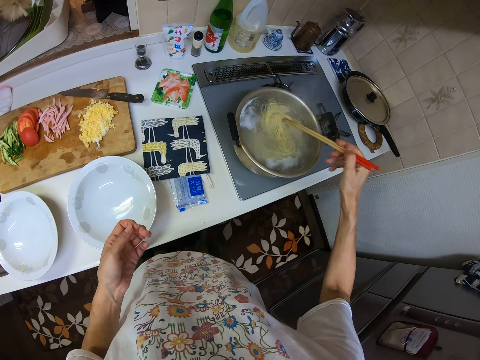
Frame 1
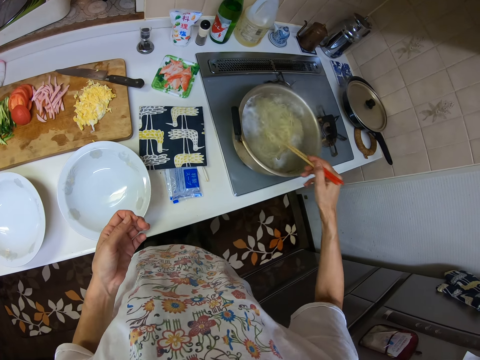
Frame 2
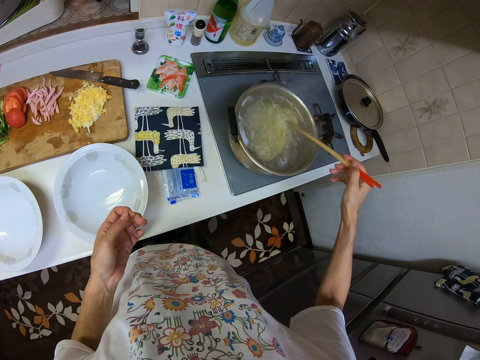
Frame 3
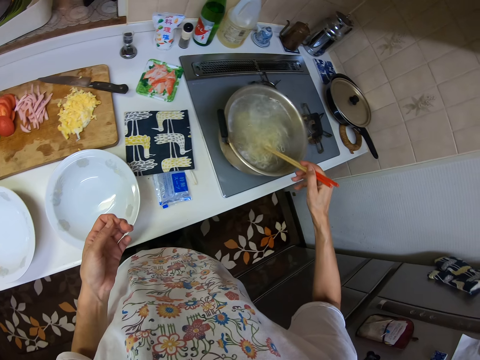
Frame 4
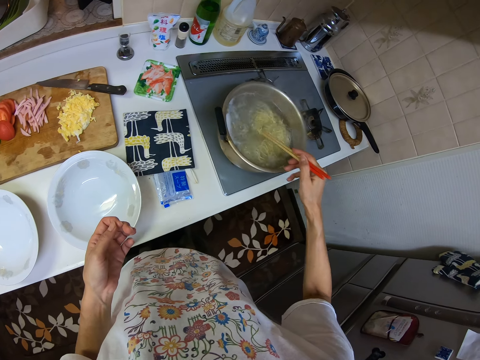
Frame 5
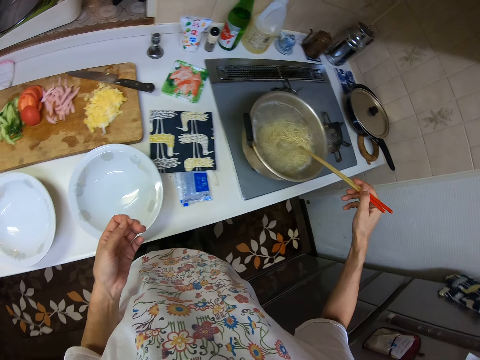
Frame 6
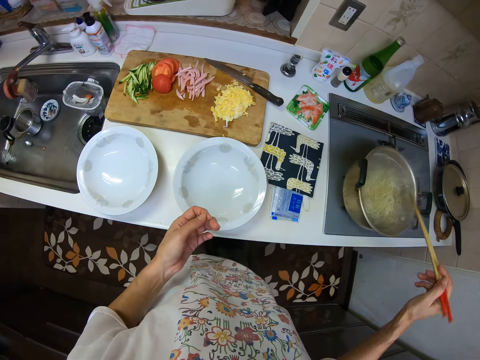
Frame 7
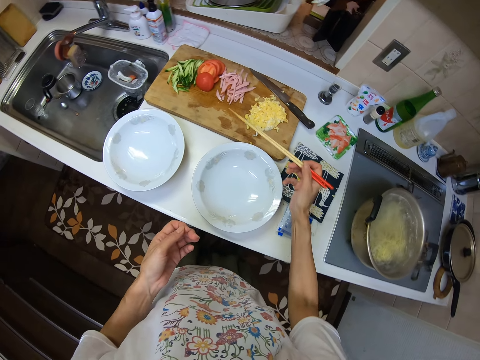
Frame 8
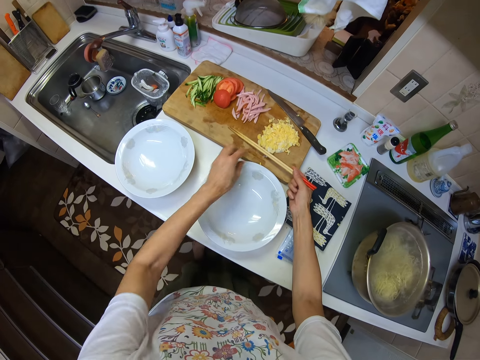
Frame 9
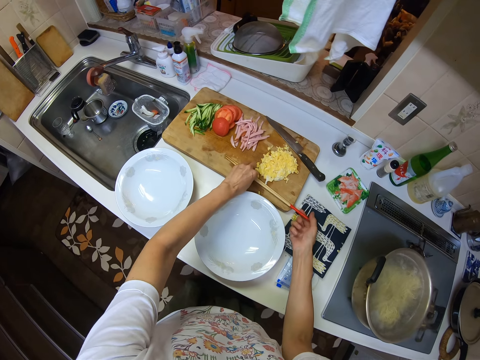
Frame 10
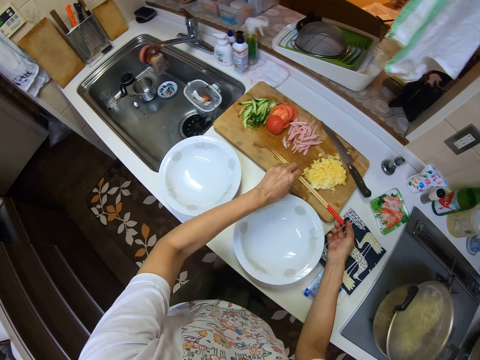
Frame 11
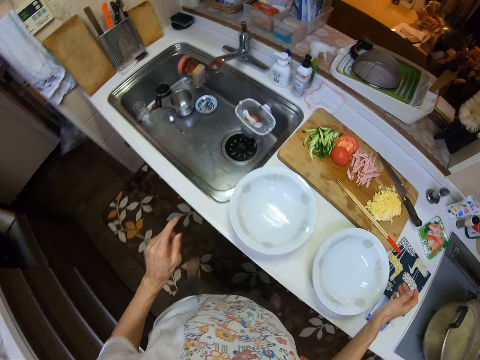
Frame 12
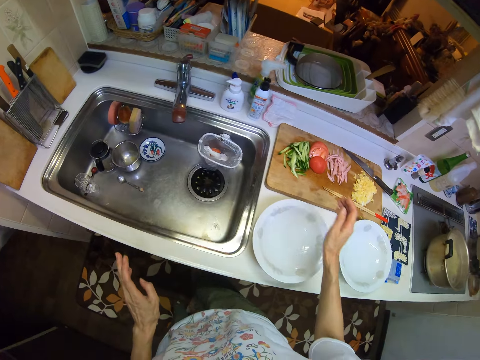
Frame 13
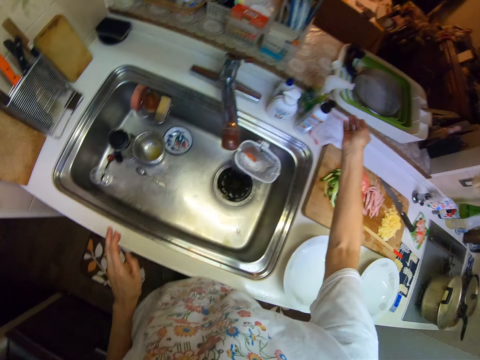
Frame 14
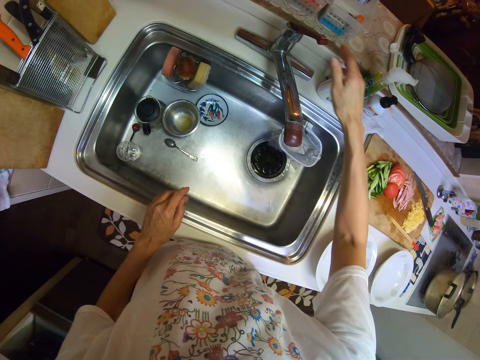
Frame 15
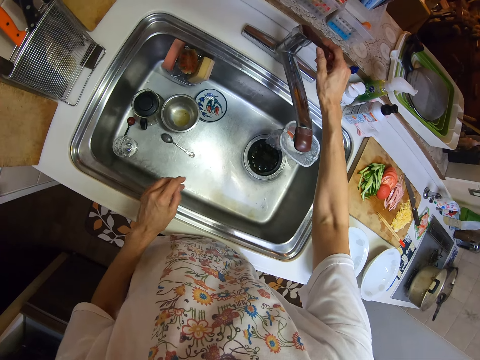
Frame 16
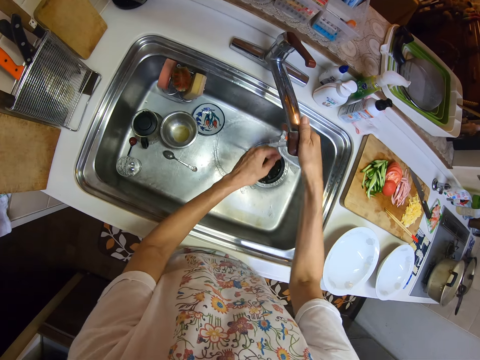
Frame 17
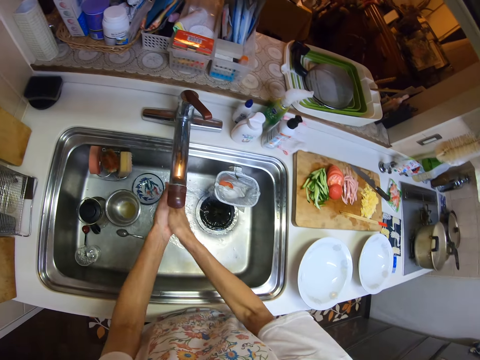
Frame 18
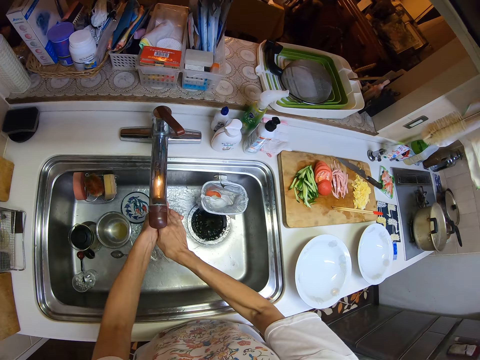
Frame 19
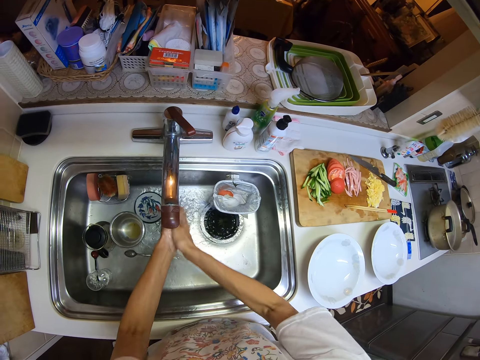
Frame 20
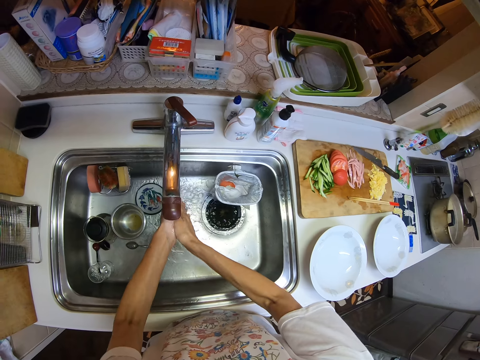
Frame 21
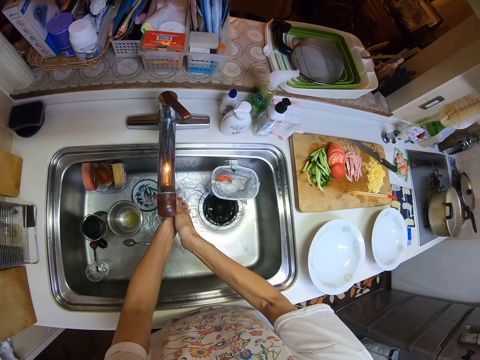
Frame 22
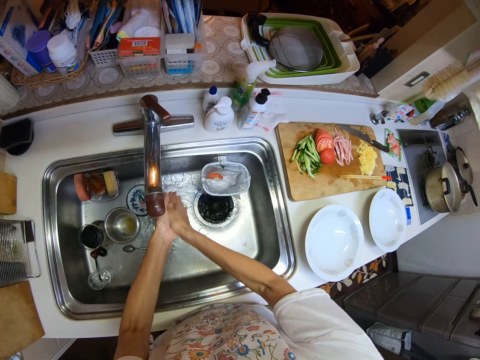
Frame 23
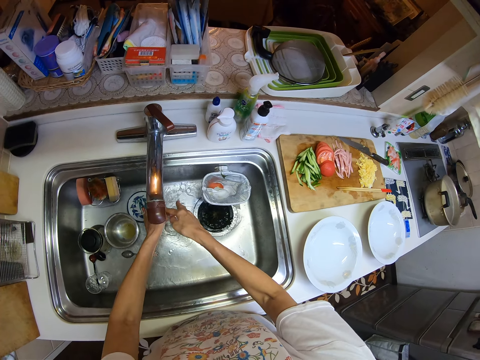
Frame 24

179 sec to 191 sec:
The camera wearer puts the chopsticks on the chopping board. He moves to the sink. He opens up the tap in the kitchen basin sink. He washes his hand in the kitchen basin sink.

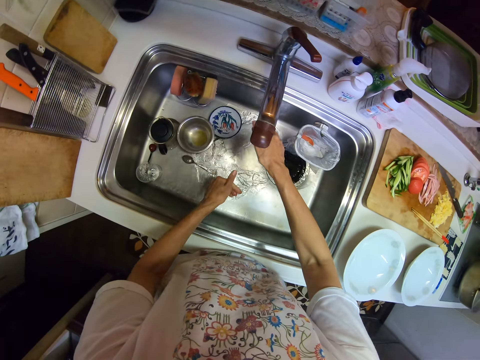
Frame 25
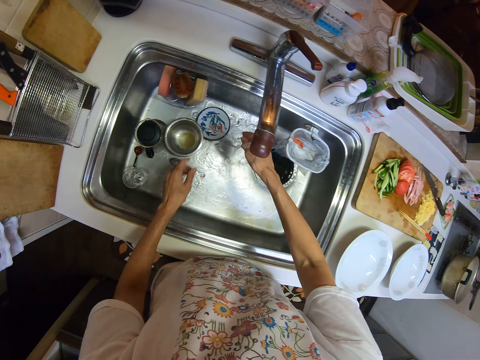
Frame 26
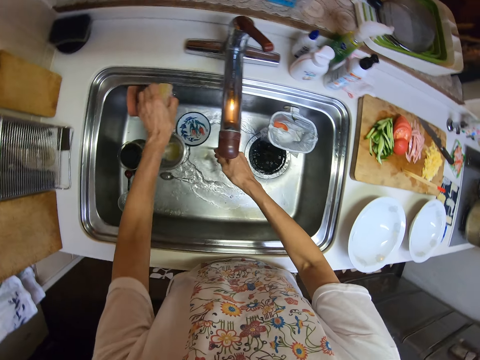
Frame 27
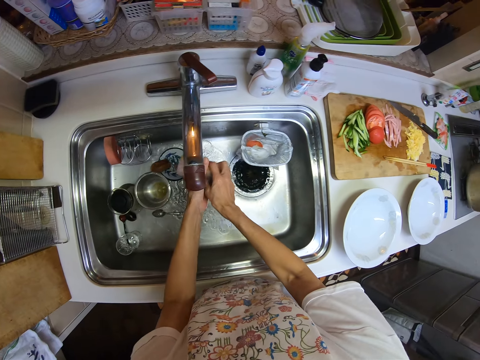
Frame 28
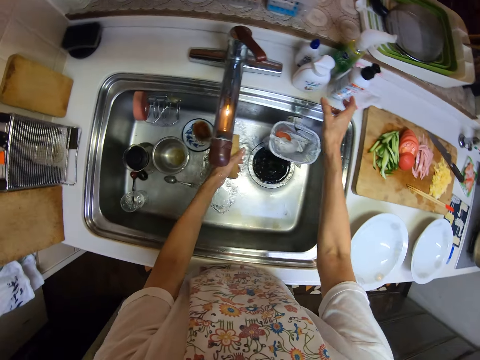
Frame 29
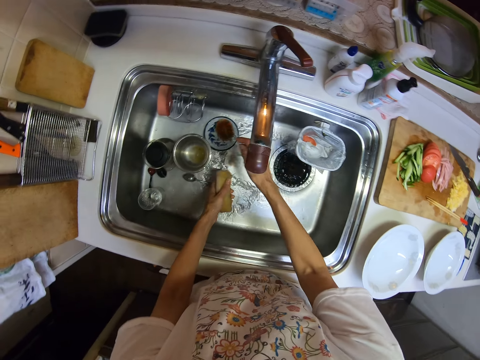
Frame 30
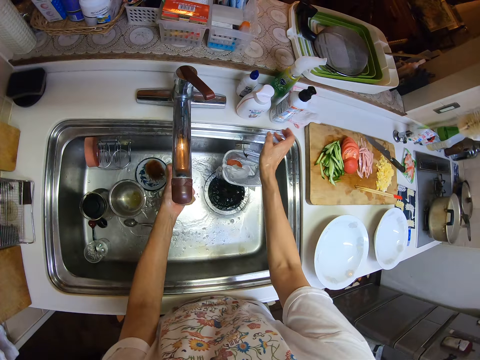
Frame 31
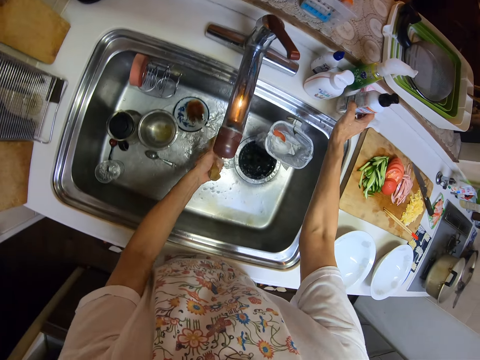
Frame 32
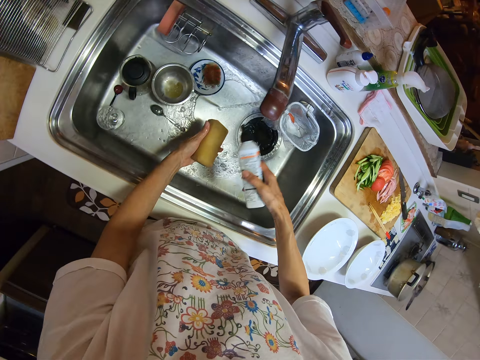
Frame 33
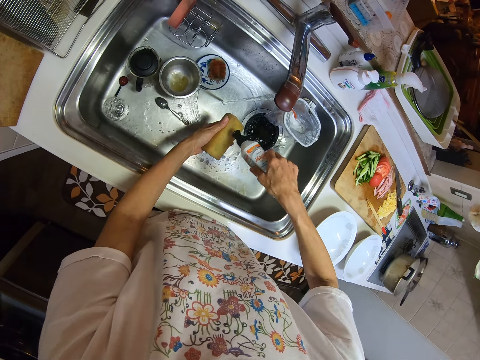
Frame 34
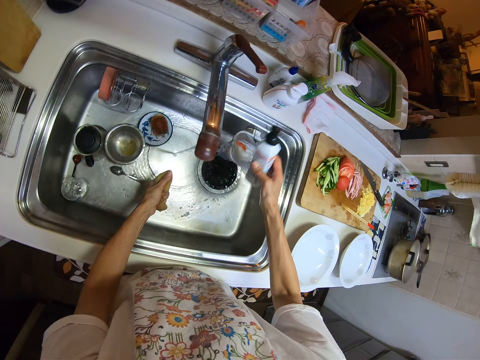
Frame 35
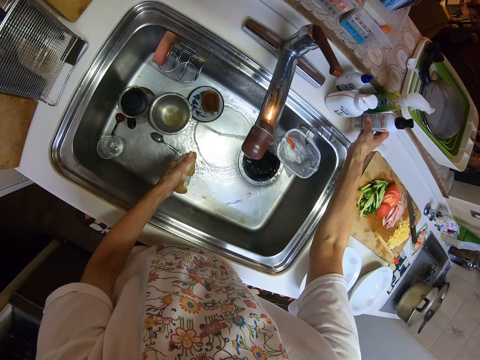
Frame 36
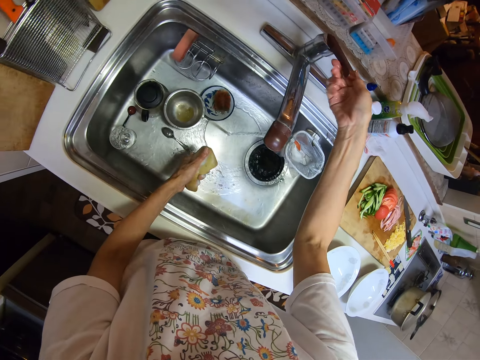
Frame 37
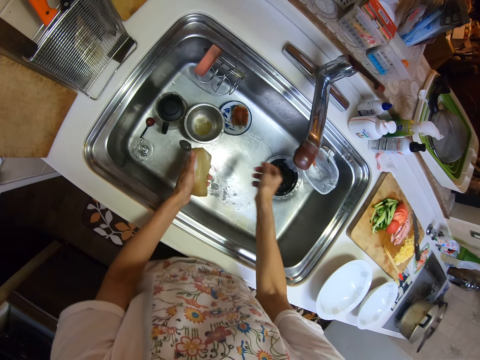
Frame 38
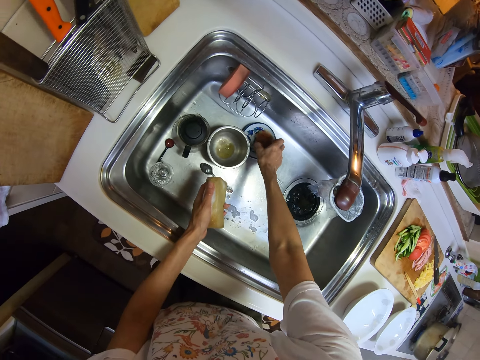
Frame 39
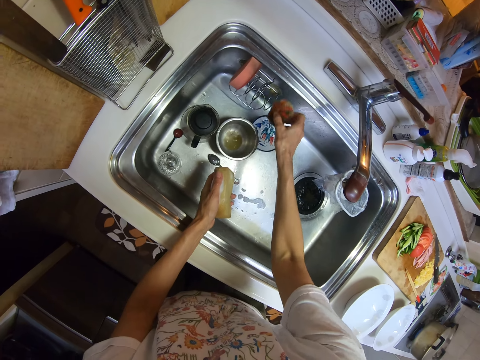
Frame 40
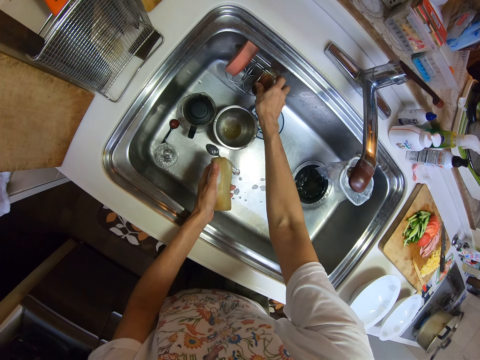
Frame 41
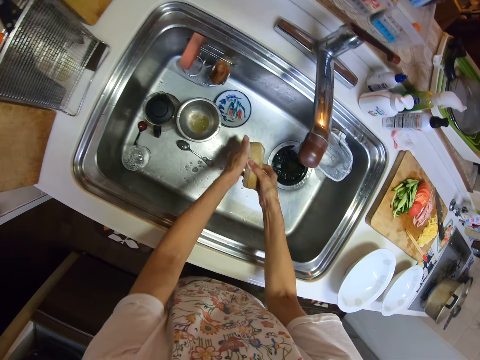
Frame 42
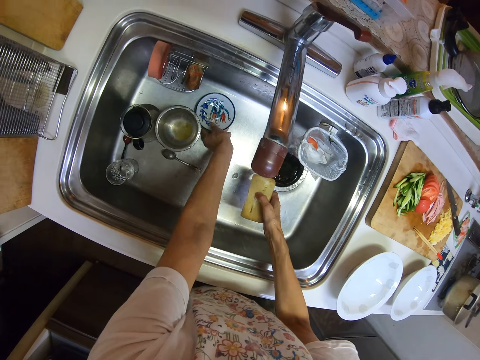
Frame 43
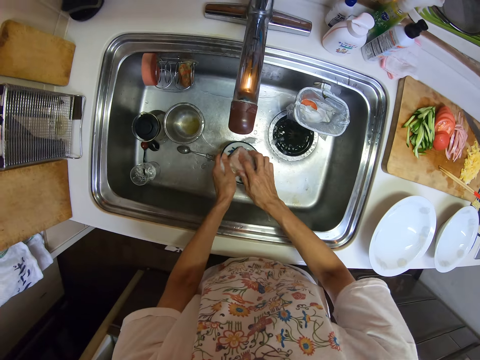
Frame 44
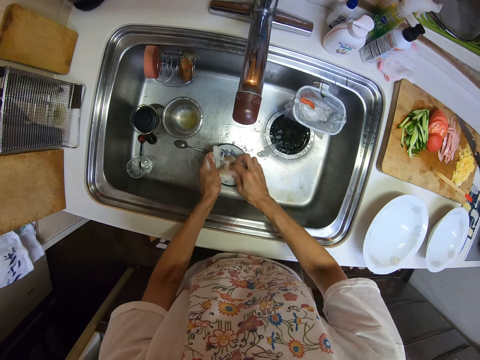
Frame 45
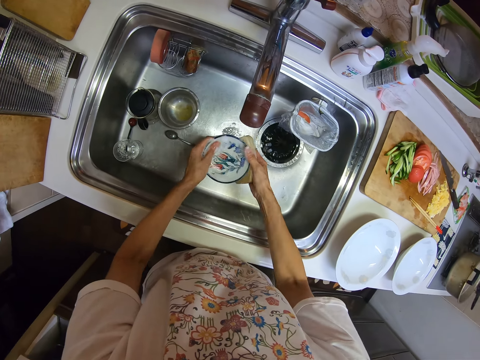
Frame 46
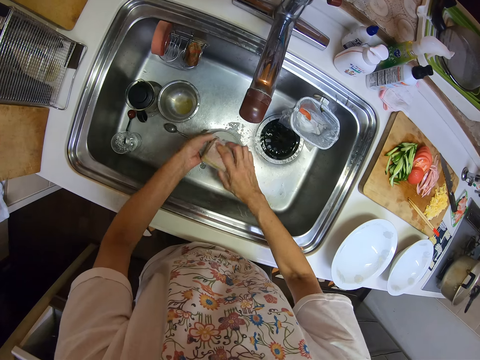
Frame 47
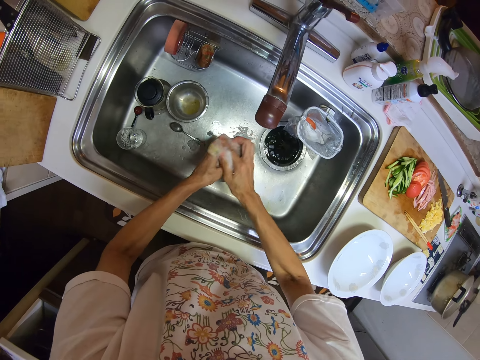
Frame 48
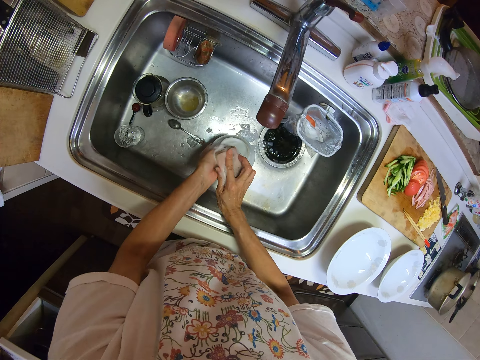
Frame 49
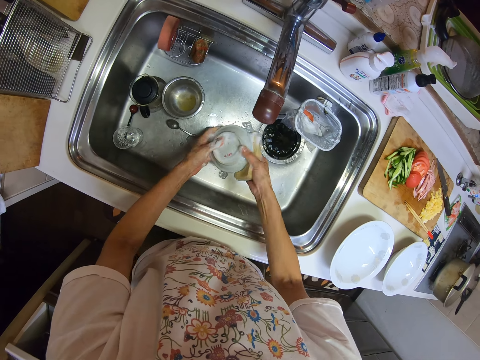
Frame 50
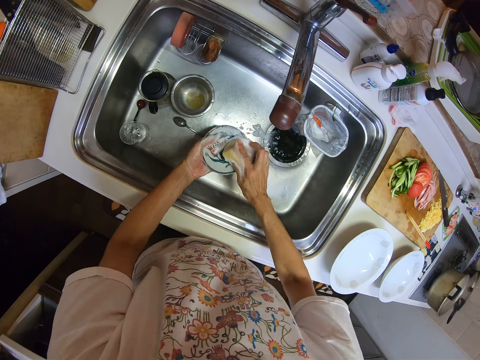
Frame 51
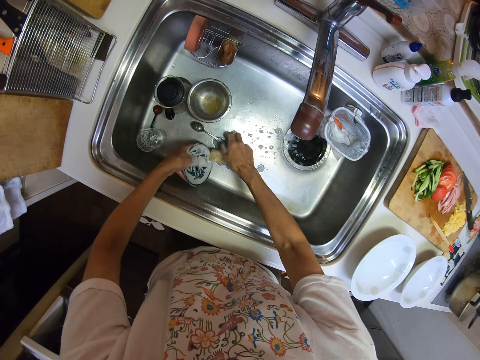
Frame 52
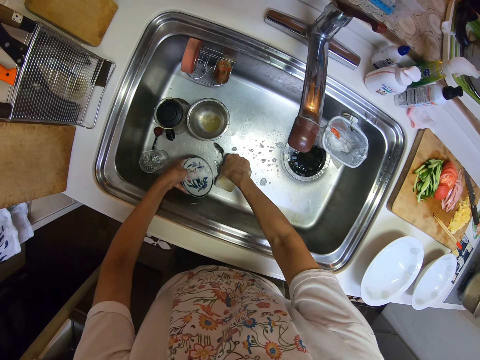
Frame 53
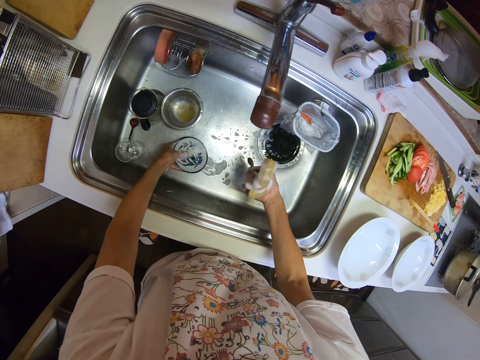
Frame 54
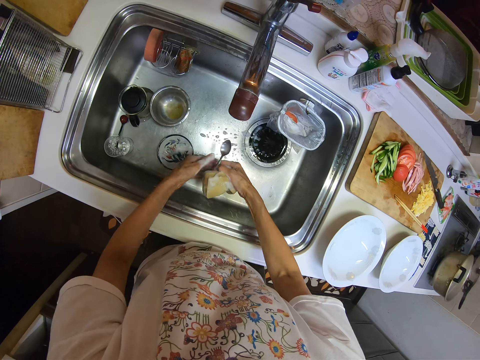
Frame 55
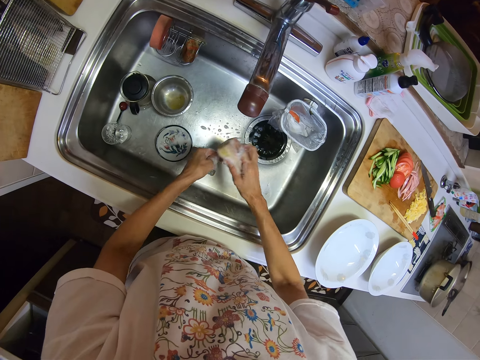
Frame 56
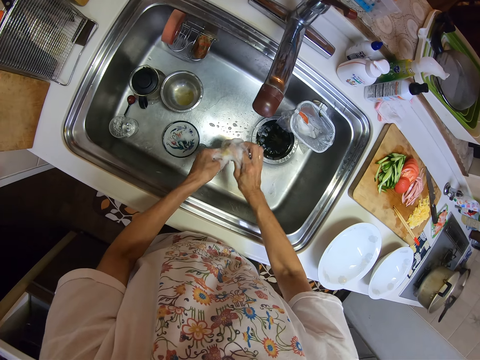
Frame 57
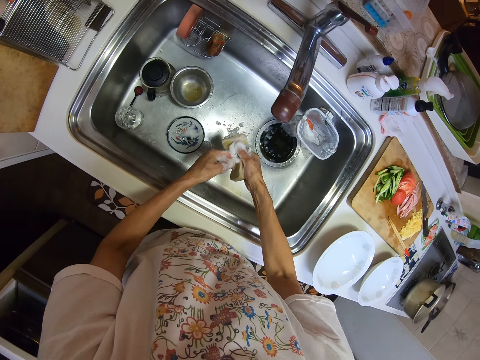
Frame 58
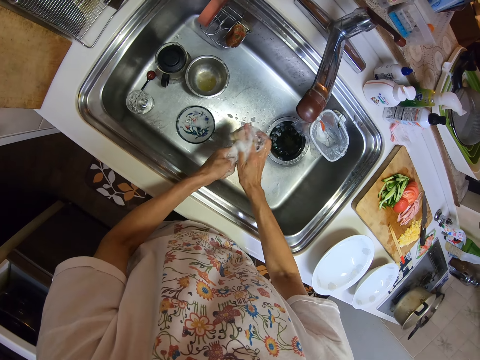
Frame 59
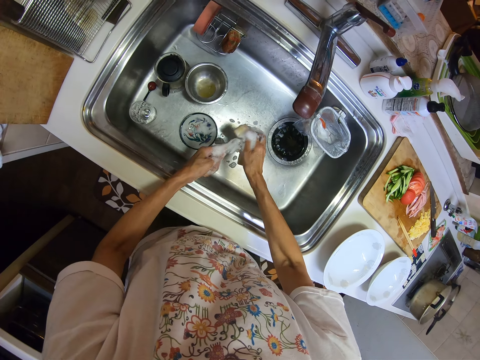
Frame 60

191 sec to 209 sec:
The camera wearer picks up a sponge in the kitchen basin sink. They pick up the soap bottle on the kitchen basin sink. They pour the soap in the sponge. They drop the soap bottle on the kitchen basin sink. They close the water tap. They pick up the sponge and put the sponge in the sponge place. They pick up the plate. They wash the plates in the kitchen basin sink. They drop the plate in the sink. They pick up the spoon. They wash the spoon in the kitchen basin sink.
